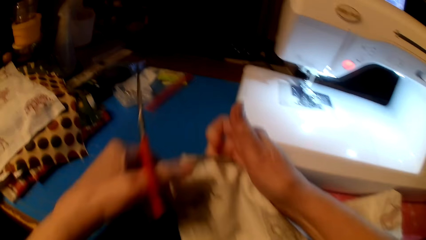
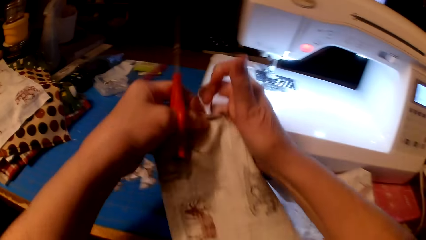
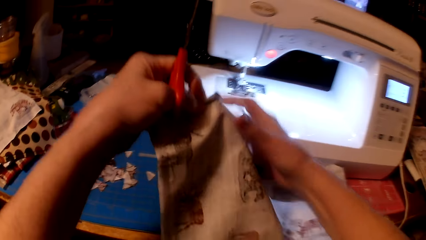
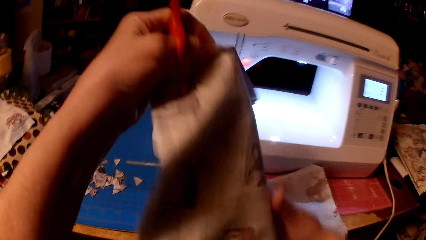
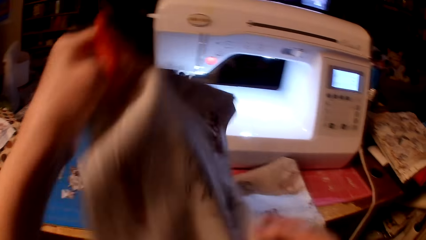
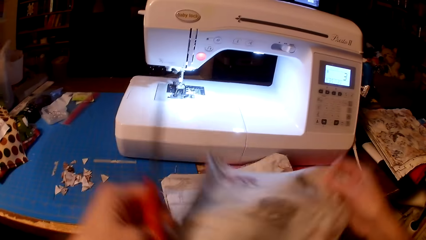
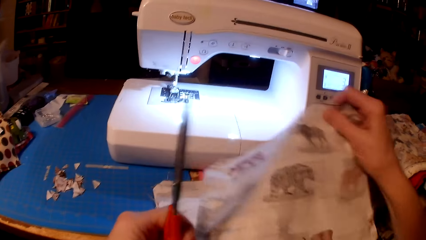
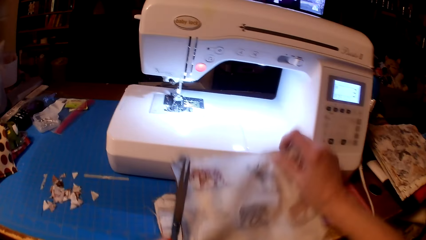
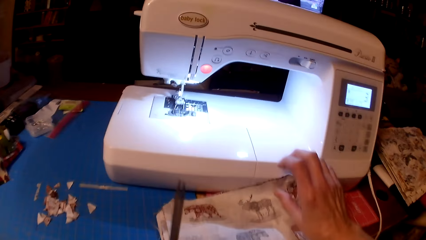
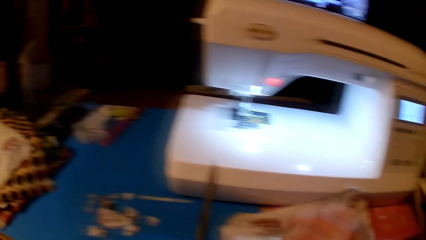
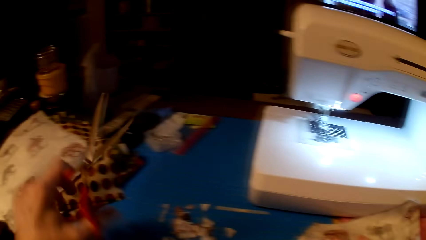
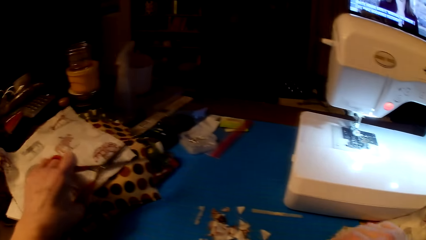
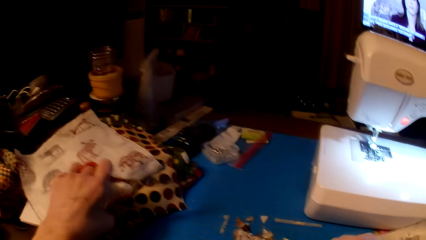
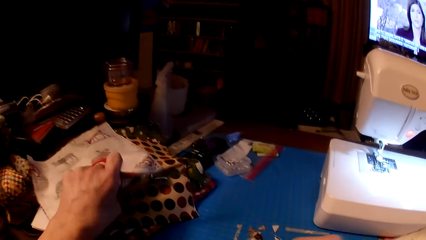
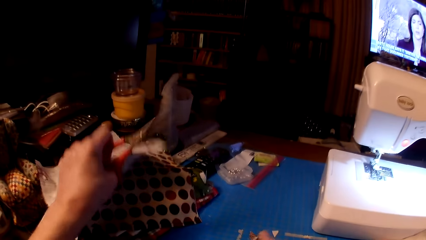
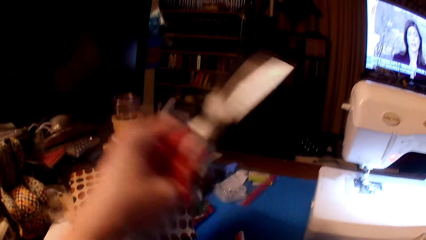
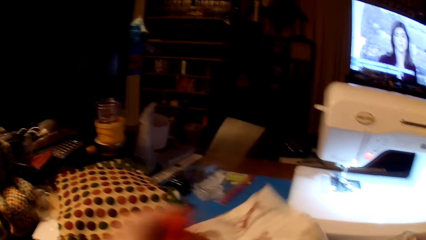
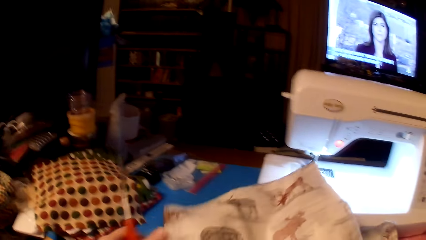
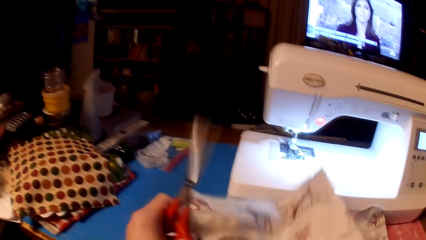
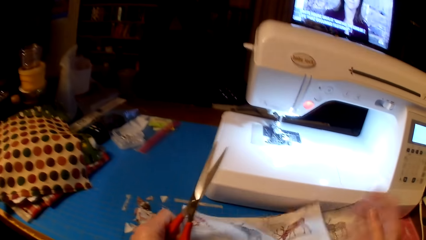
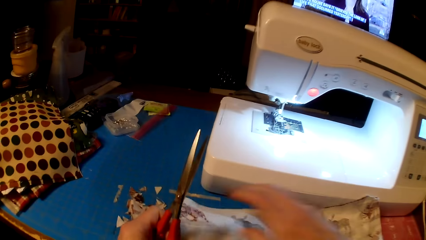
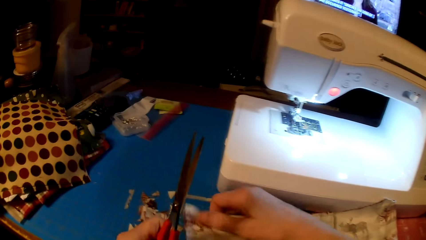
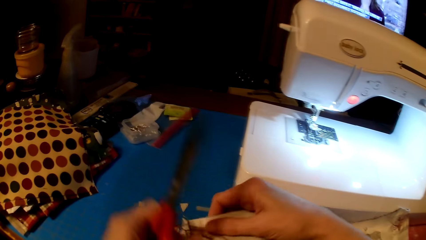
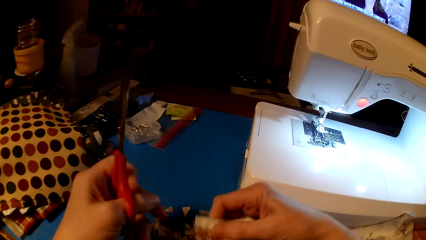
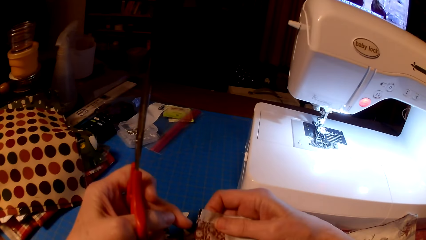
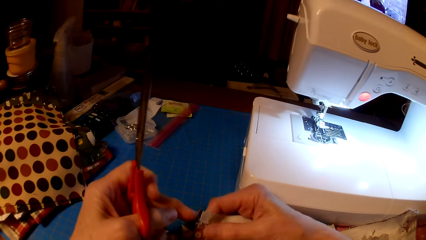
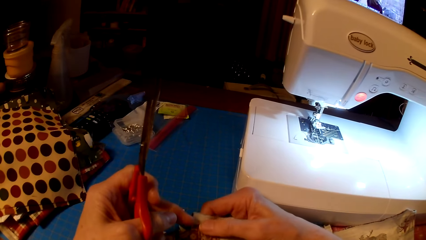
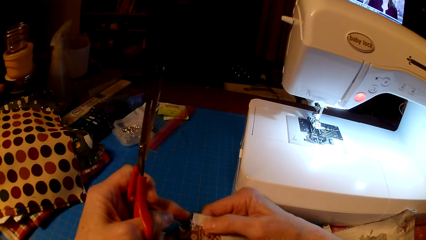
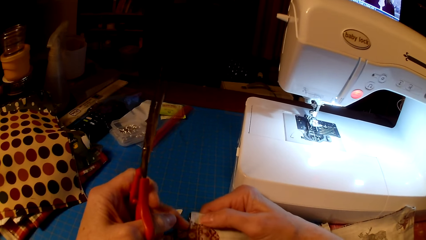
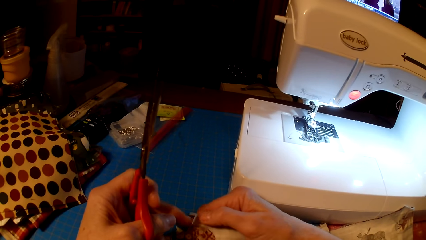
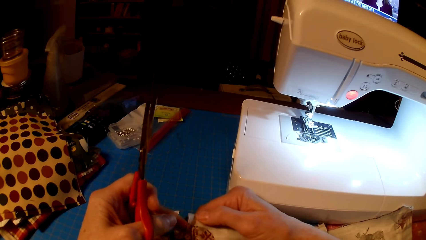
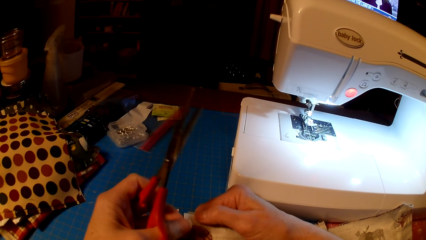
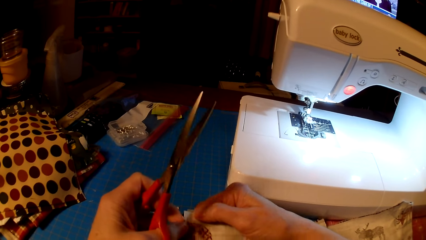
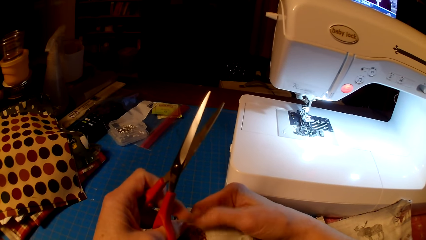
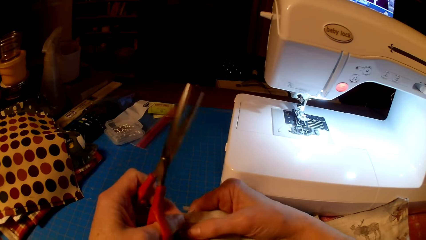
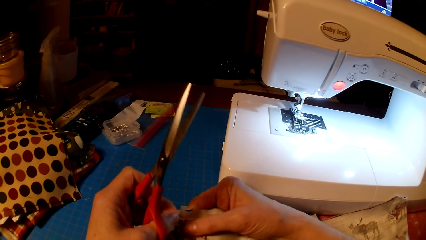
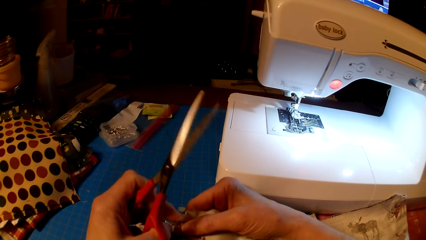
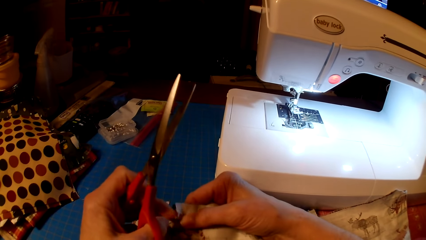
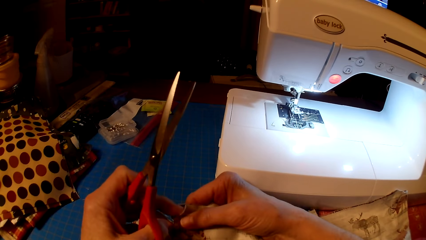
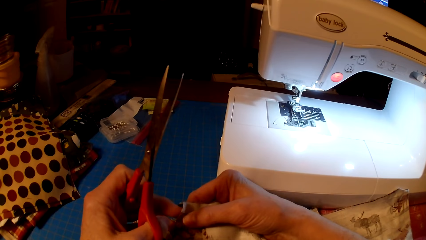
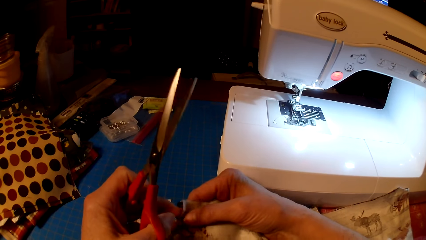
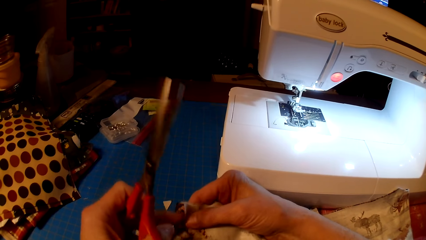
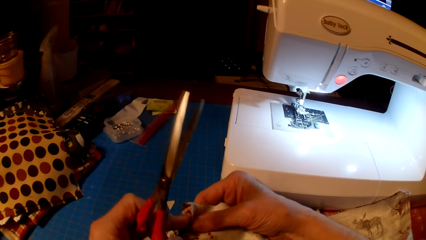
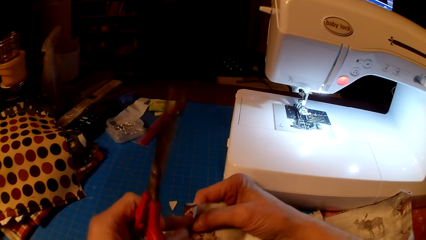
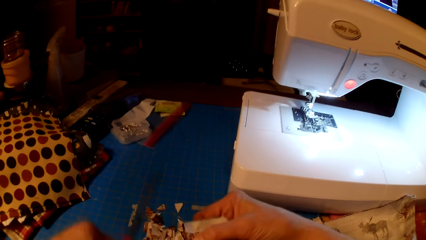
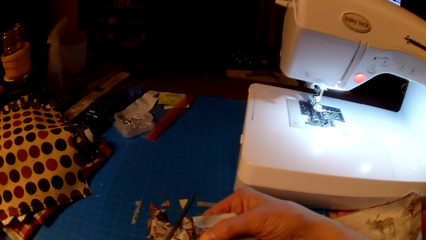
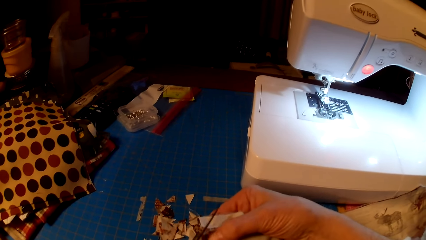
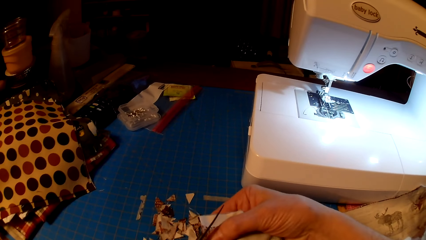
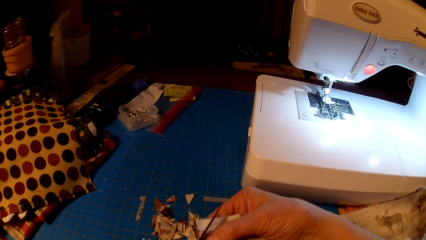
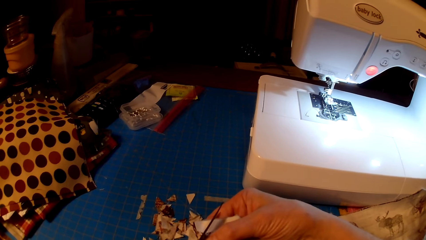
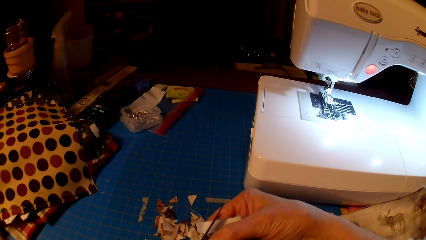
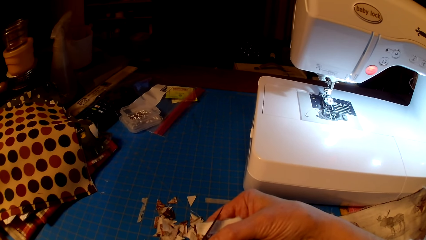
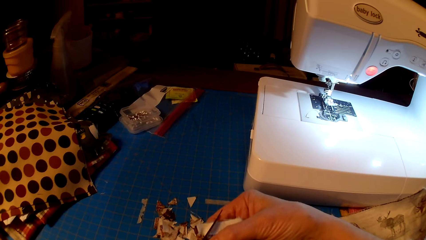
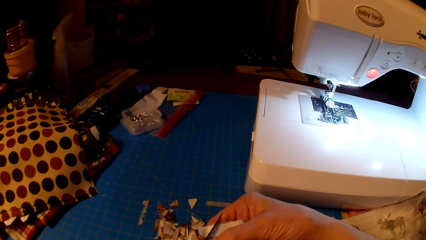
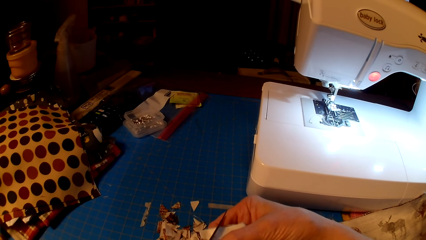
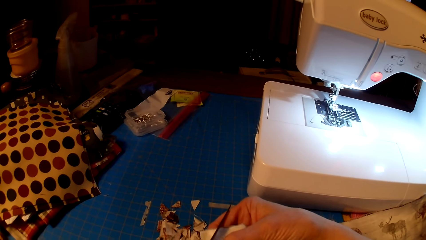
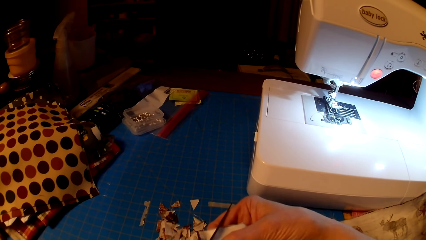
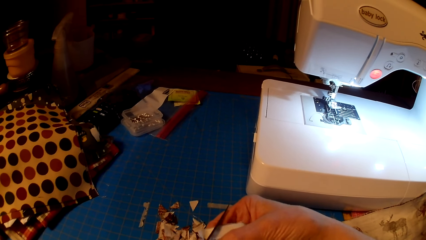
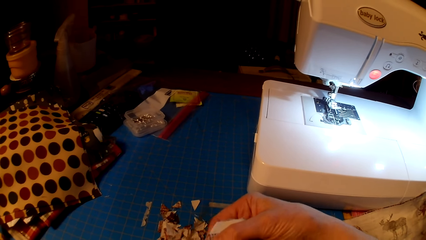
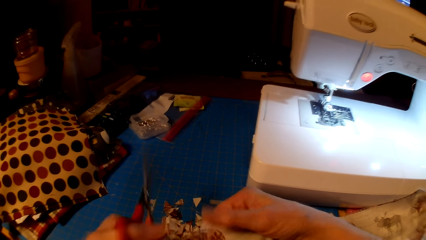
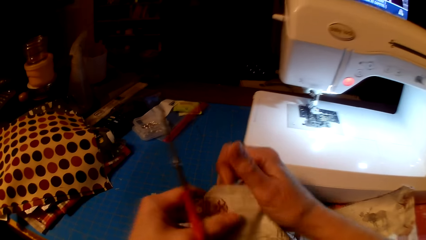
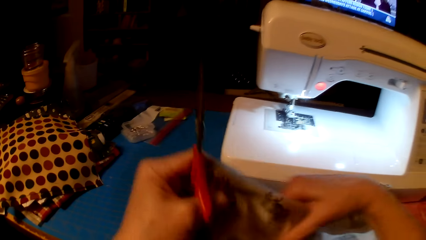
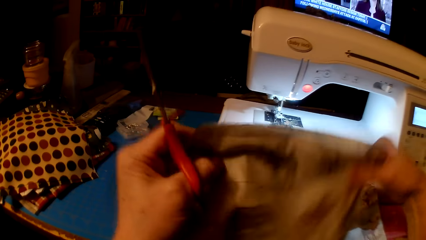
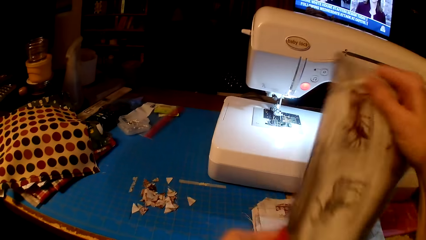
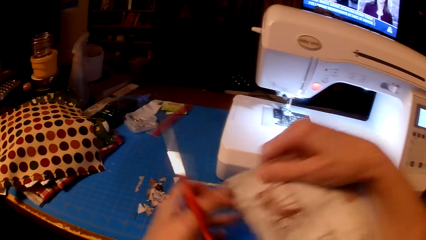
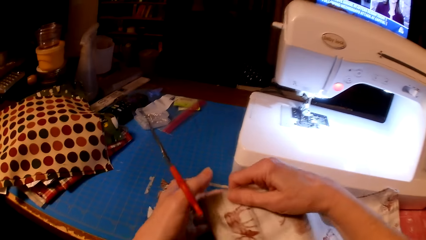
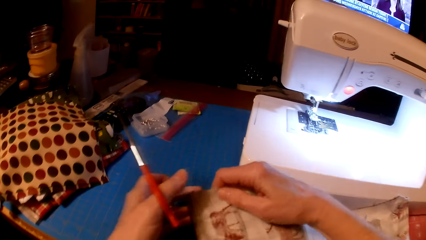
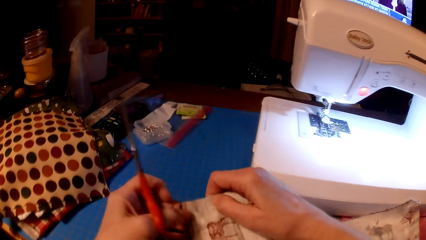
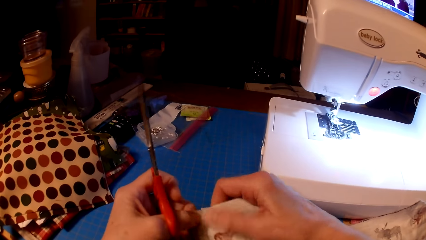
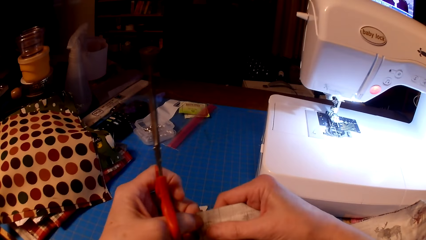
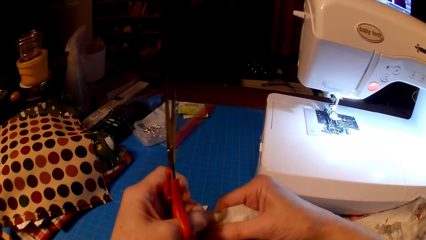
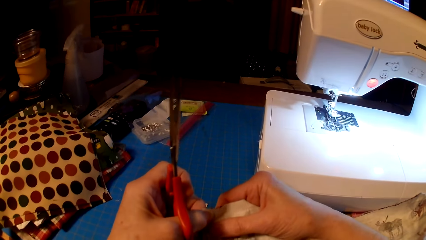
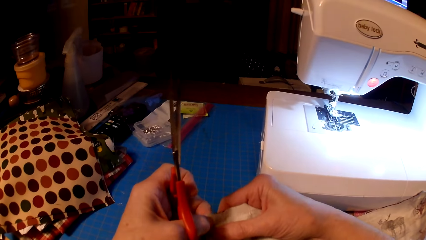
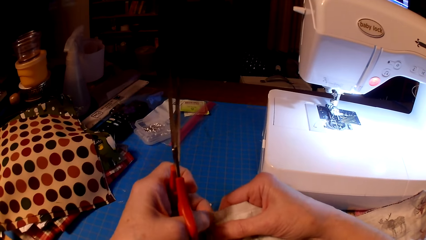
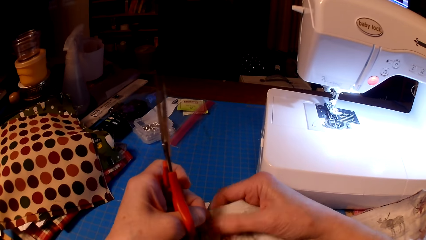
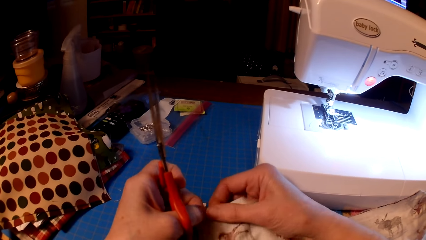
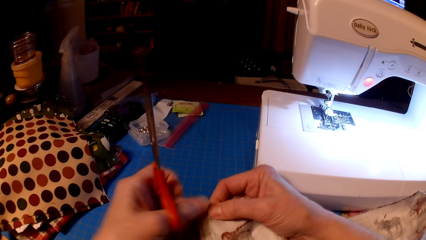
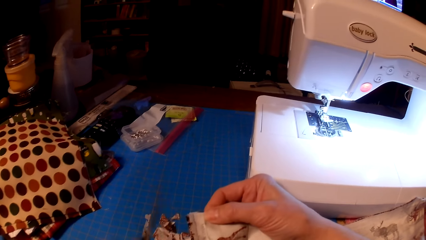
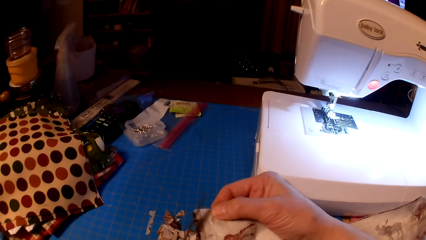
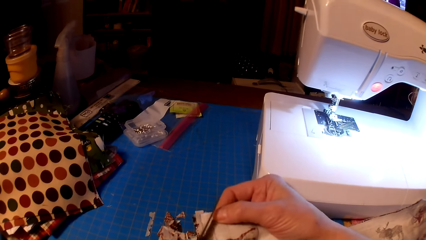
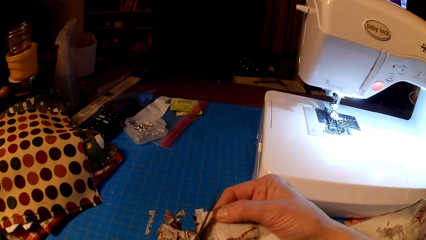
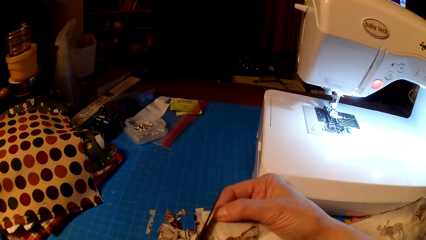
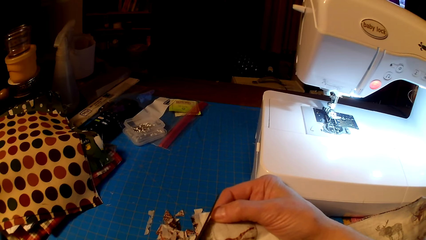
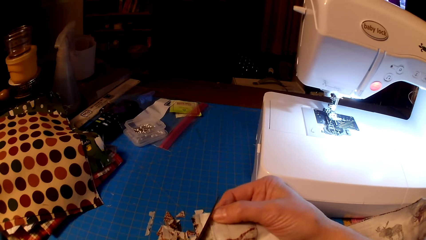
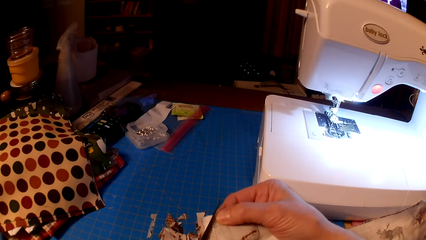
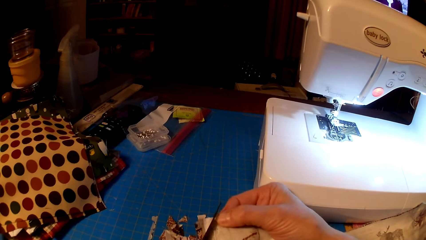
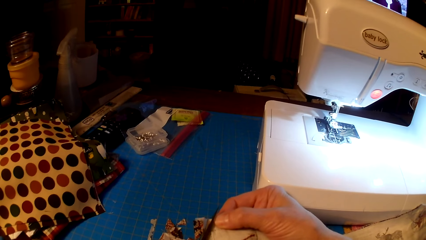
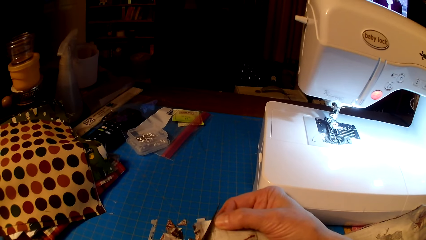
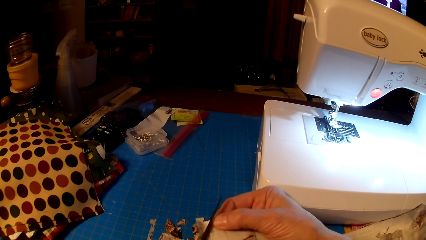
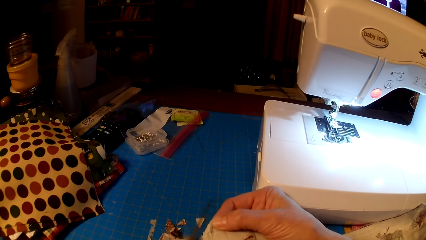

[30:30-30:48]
The camera wearer rotates the cloth. They put the piece of cloth with the rest on the table. They pick another piece of cloth. They pull the cloth edge. They fix the edge of the piece of cloth. They cut the edges of the pieces of cloth with scissors. They rotate the cloth. They pull the cloth edge. They cut the cloth with the scissors.
